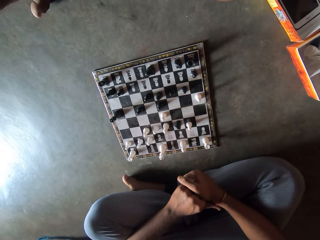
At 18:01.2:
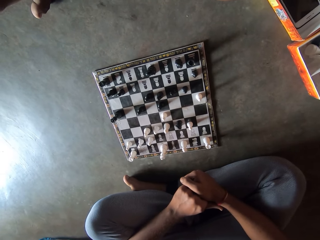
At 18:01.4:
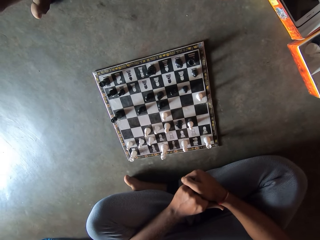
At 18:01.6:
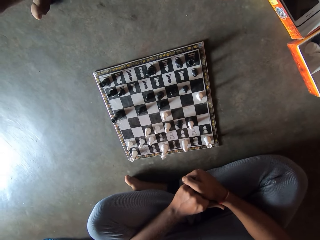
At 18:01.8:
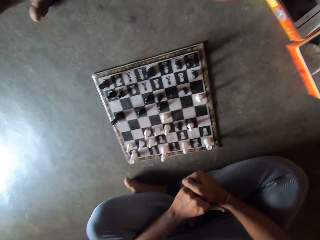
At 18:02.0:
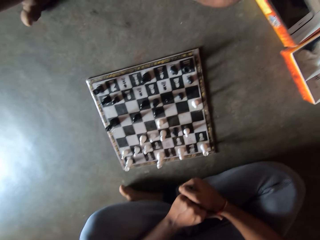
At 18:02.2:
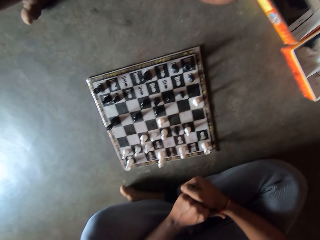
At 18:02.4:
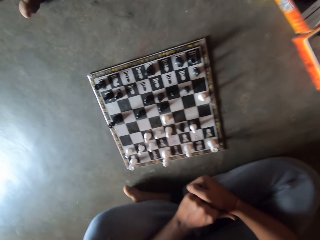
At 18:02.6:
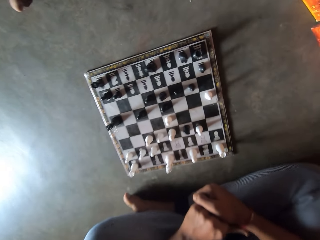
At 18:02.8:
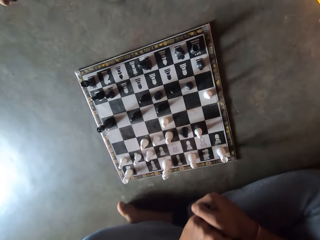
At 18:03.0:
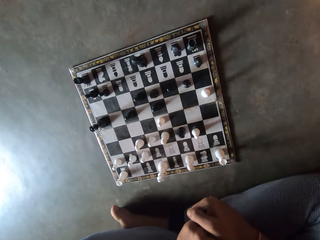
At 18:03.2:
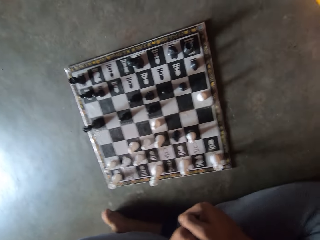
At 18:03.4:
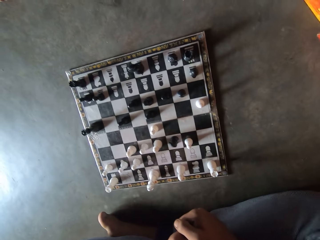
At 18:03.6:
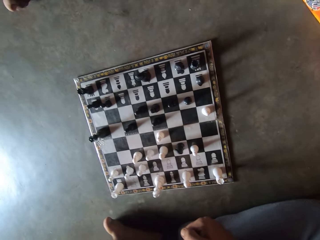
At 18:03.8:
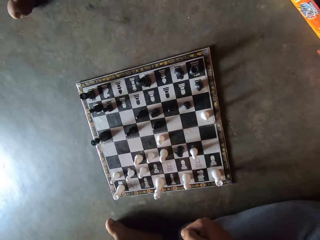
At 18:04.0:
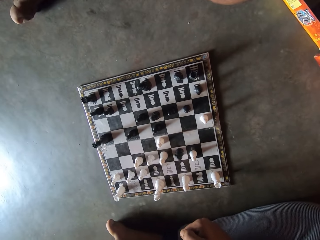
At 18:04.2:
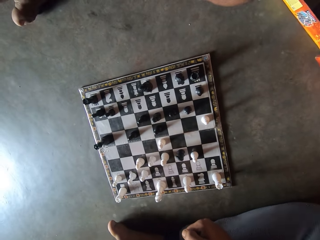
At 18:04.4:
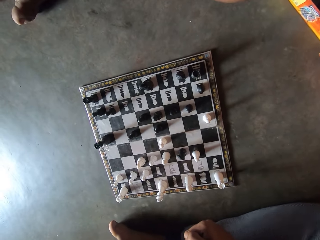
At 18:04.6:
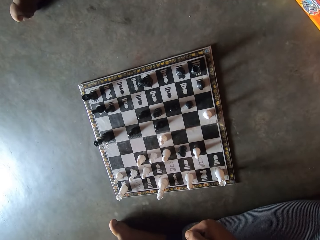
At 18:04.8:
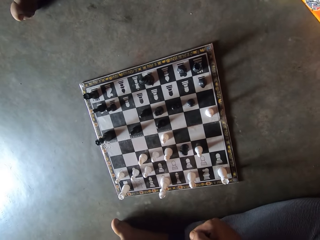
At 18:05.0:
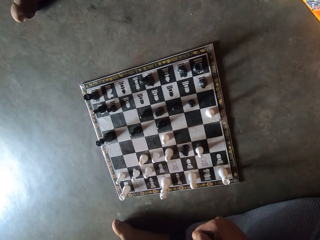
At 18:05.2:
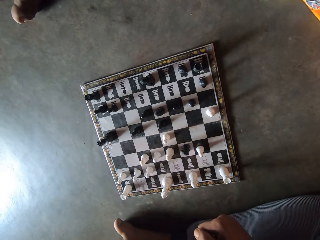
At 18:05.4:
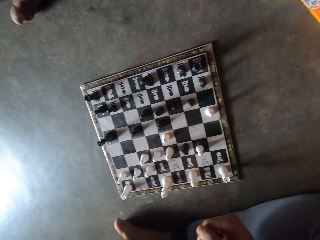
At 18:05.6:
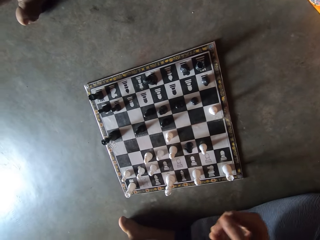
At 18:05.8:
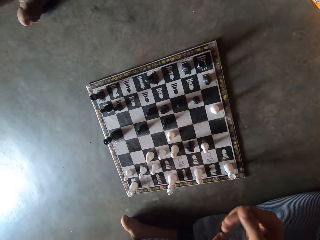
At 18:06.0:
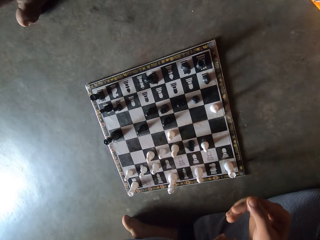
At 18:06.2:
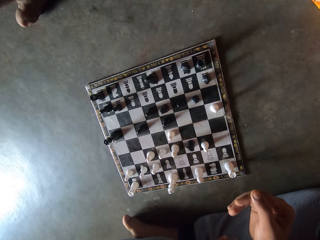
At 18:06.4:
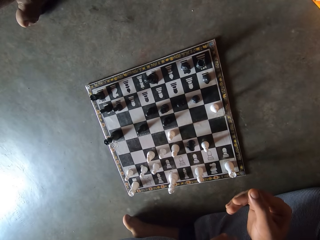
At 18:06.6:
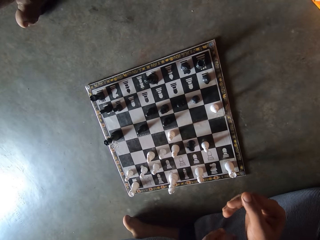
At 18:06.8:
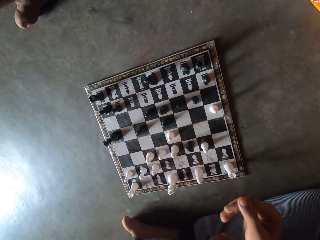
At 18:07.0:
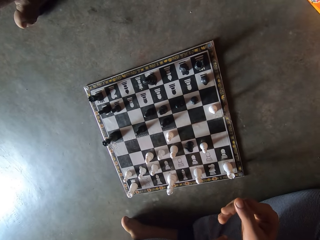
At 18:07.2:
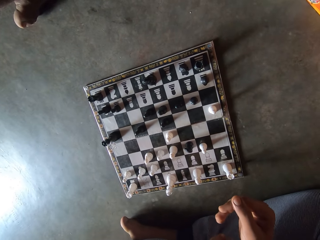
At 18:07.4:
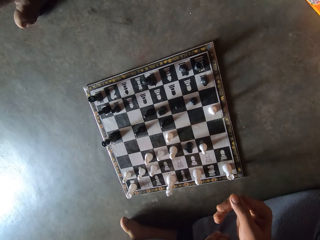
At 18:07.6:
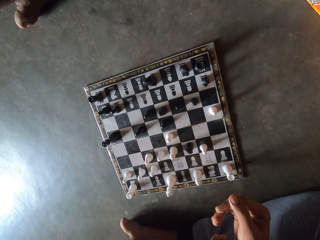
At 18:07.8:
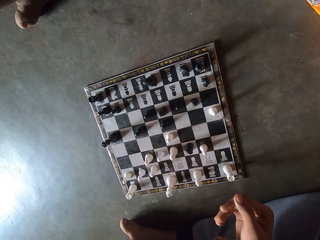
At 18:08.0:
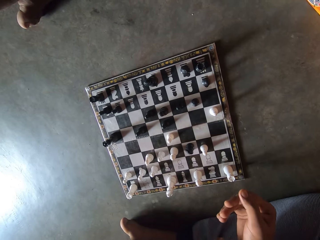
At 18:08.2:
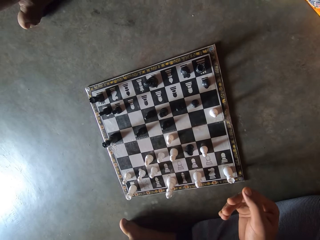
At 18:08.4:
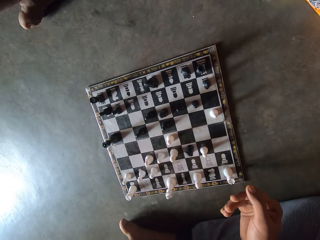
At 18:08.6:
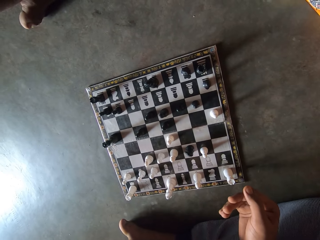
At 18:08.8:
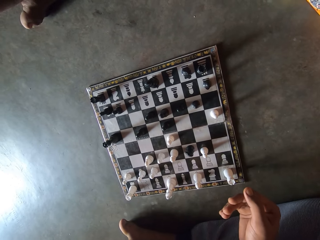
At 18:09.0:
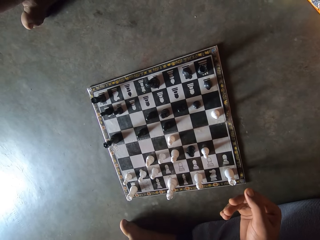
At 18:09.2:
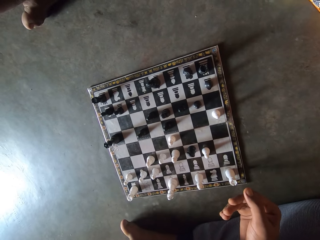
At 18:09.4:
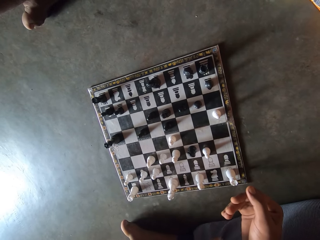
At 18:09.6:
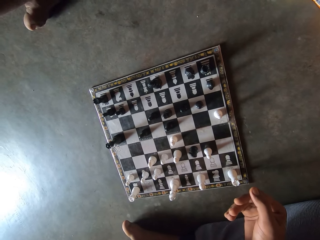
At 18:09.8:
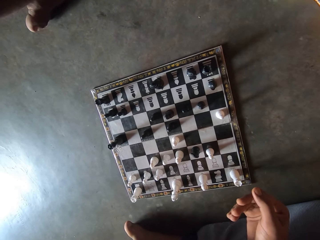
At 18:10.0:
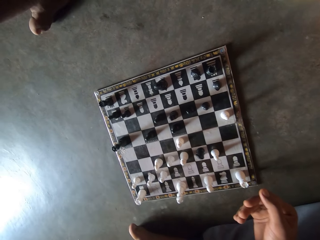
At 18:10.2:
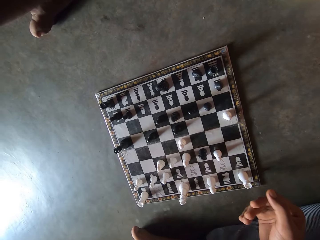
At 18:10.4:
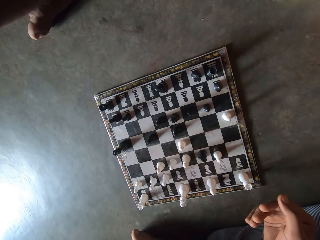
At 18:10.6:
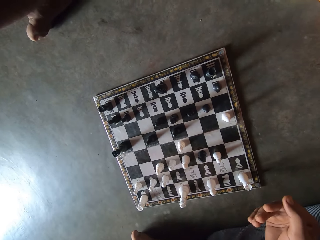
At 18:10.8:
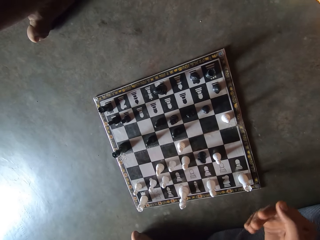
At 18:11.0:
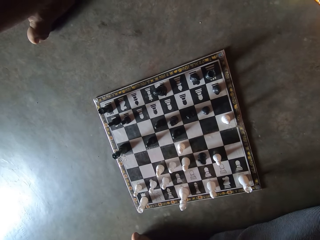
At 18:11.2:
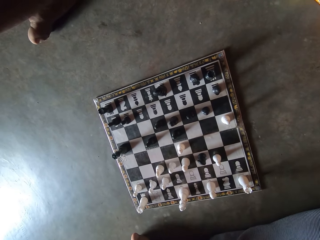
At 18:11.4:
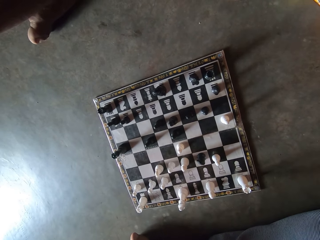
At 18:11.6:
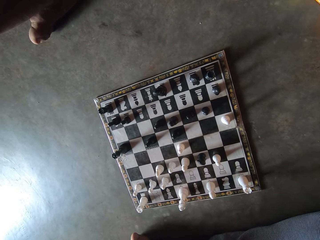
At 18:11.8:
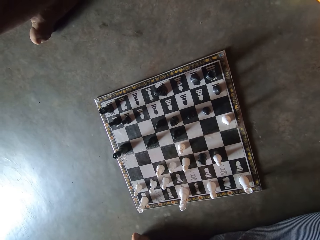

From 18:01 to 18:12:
The camera wearer holds his wristband.

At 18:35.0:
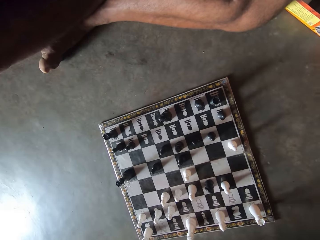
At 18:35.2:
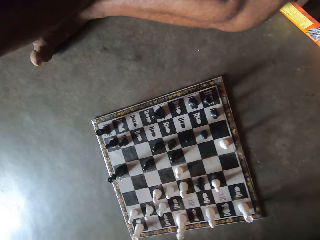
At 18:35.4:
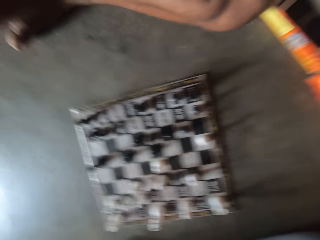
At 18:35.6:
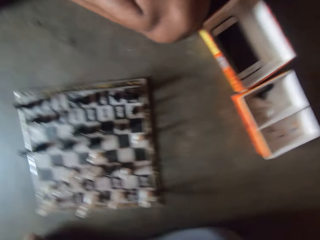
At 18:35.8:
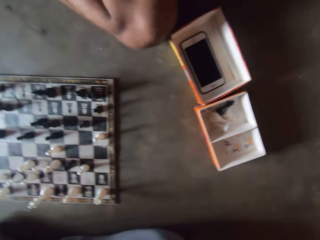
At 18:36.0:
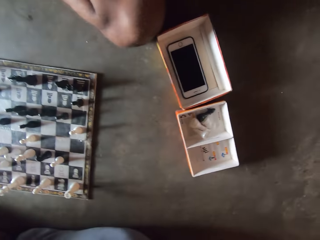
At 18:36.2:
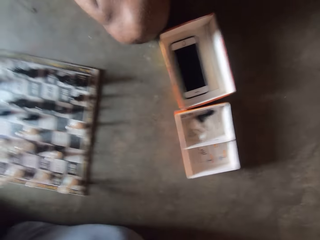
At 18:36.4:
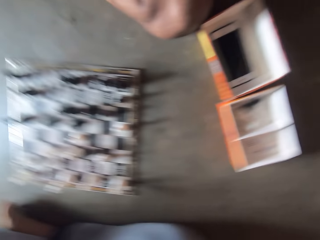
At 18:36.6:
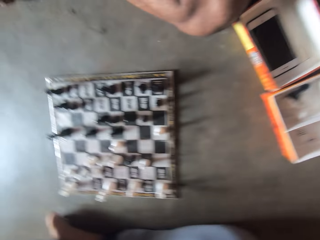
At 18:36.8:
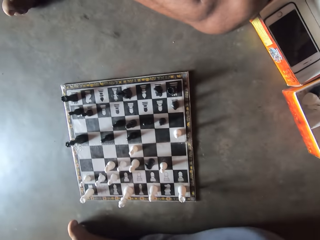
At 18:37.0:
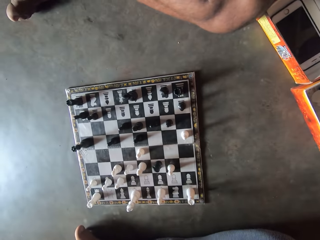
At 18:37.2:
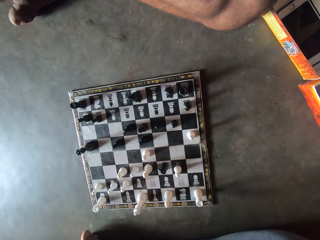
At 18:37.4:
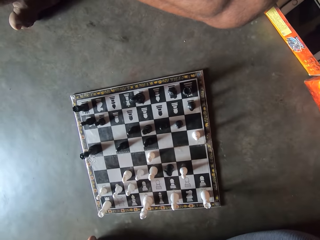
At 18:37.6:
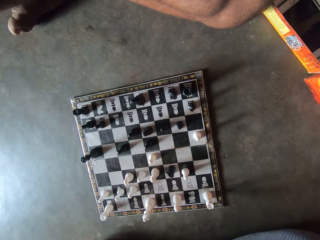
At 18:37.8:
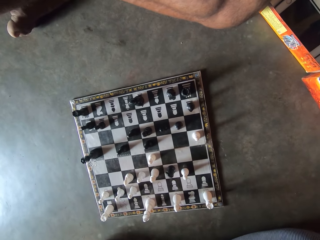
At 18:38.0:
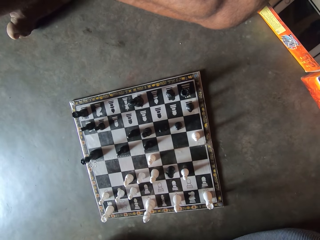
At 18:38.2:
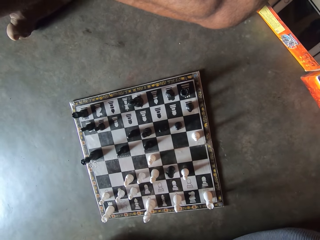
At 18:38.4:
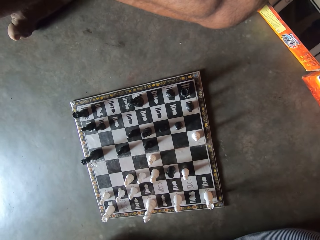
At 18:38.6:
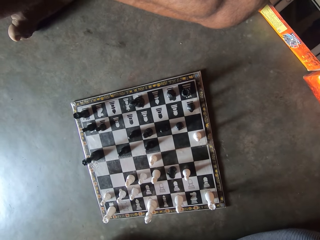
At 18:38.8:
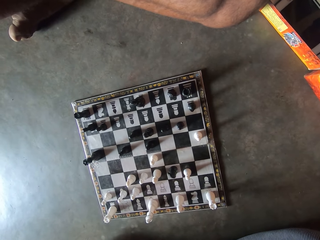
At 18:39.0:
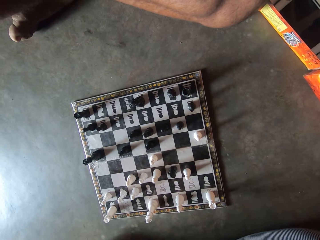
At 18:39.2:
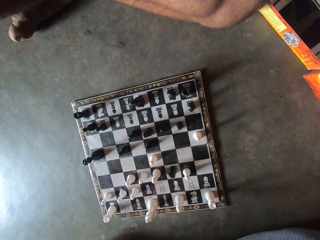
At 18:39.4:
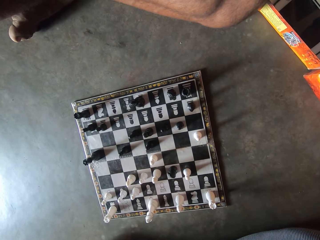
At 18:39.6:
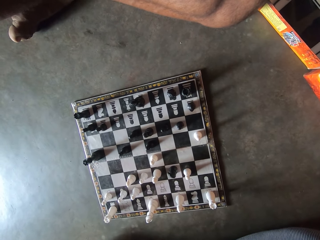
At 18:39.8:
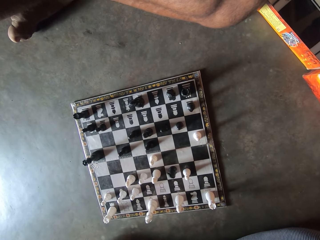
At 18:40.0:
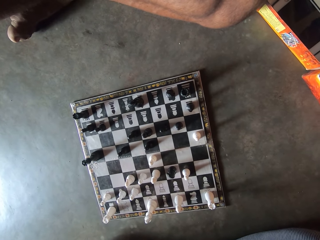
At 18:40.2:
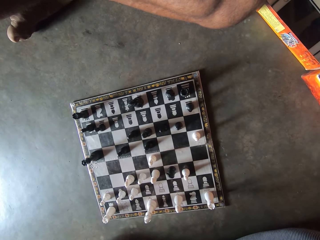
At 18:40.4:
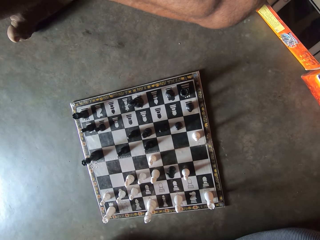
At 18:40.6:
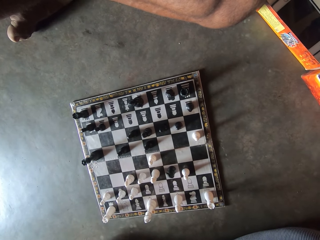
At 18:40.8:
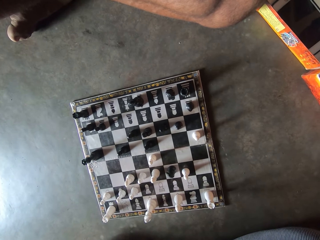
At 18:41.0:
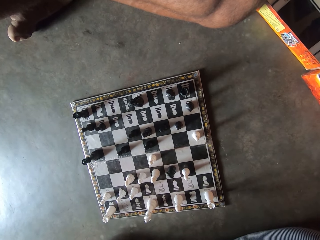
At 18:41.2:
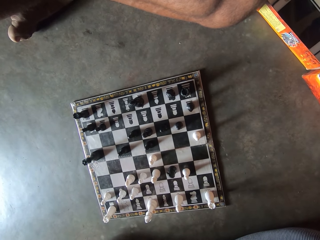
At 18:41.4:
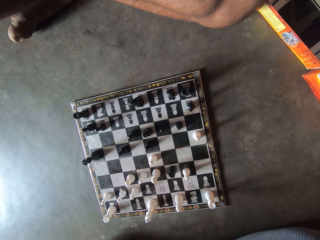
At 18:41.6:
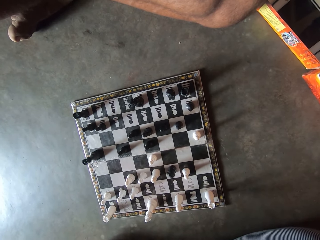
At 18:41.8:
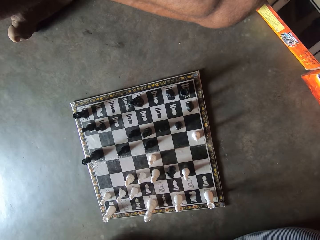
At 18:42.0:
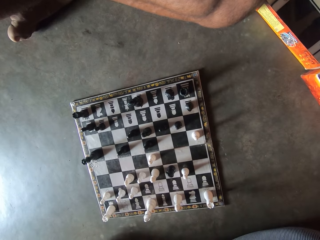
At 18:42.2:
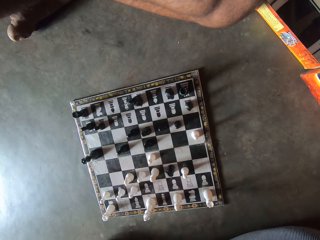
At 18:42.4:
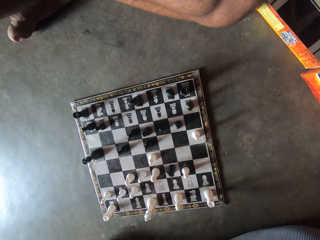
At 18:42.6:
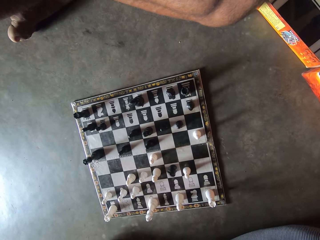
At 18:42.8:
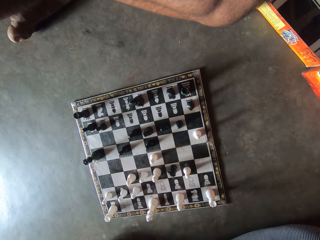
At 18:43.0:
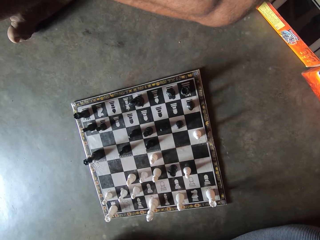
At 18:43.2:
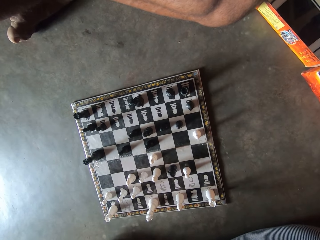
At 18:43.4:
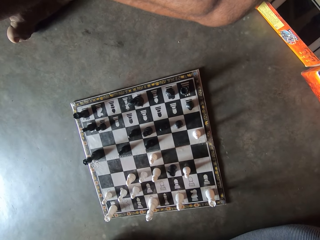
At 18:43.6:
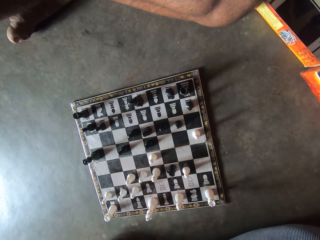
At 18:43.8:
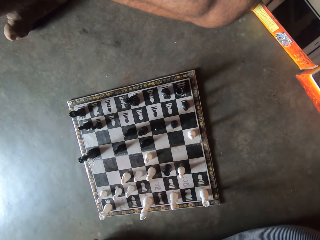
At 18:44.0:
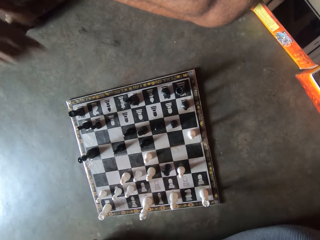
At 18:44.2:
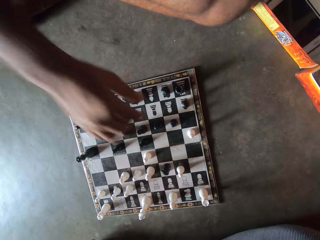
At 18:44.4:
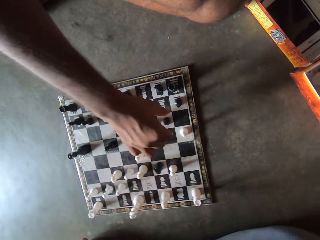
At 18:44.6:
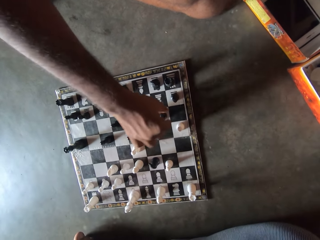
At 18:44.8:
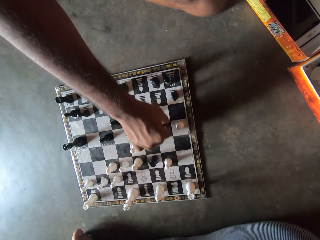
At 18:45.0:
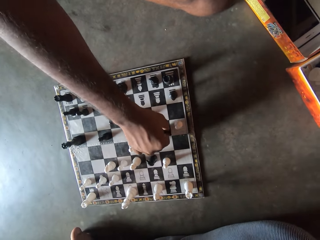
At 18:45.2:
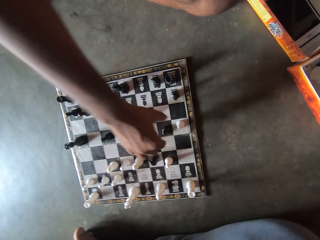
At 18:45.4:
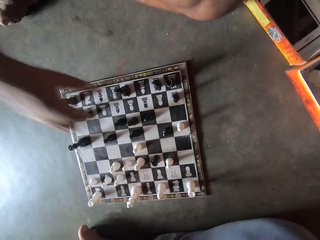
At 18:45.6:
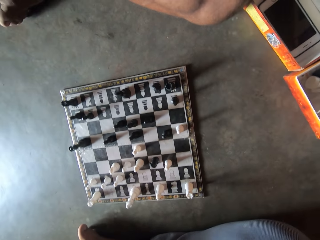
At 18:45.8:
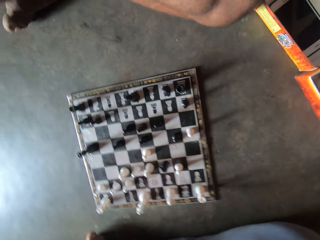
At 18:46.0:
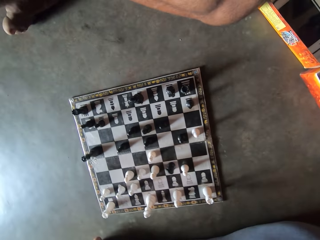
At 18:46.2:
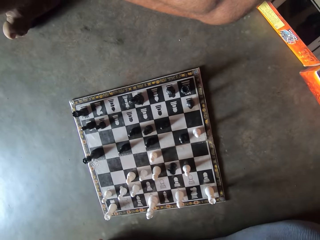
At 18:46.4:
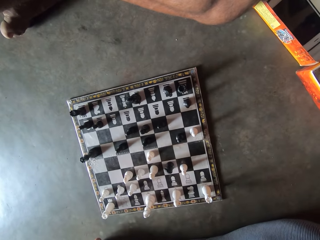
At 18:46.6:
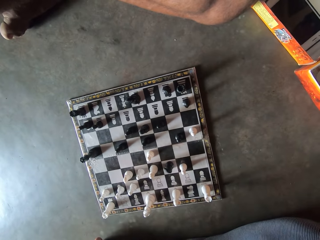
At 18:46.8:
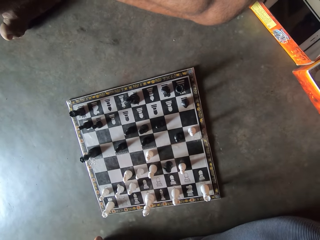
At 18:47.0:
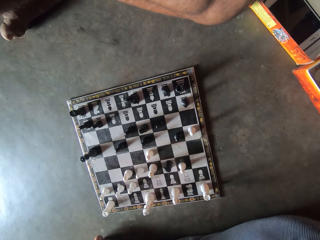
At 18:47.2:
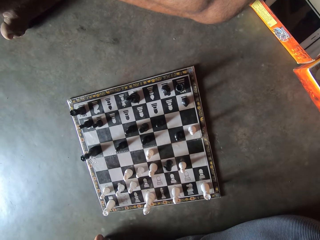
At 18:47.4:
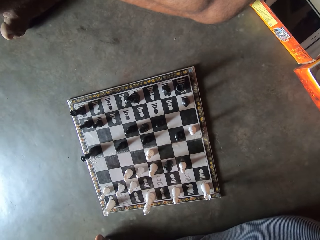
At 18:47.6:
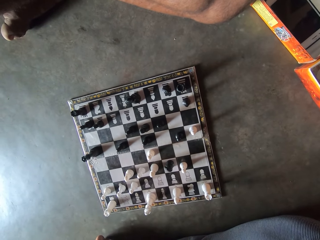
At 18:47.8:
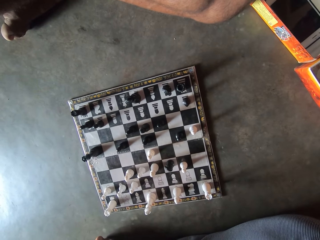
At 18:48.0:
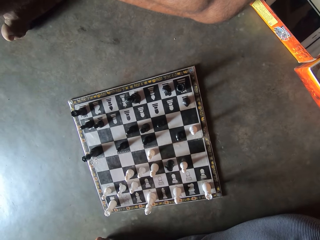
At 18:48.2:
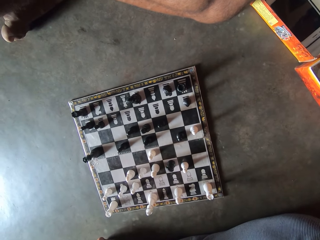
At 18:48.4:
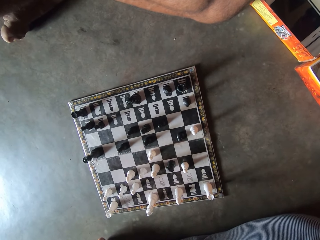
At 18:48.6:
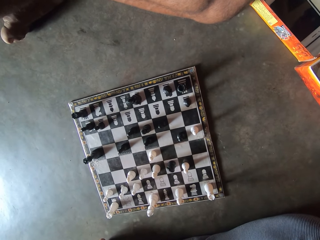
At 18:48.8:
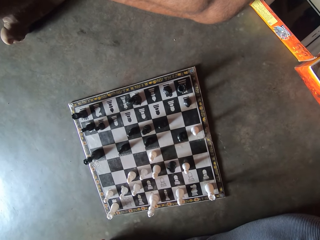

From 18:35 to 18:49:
The camera wearer looks at the cartons aside. He looks at the chess board. He makes a move on the chess board with his right hand. A man plays chess. The man removes his hand from the board. The camera wearer looks at the chess board.
